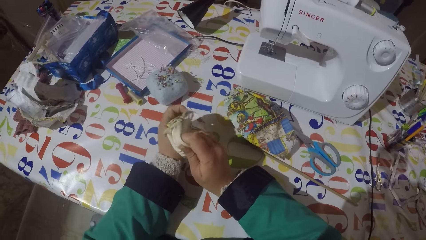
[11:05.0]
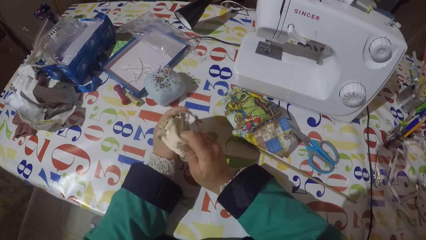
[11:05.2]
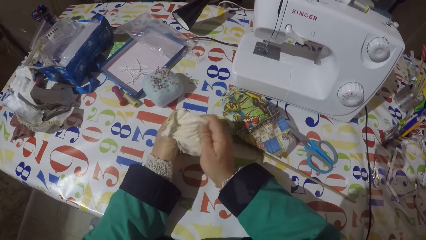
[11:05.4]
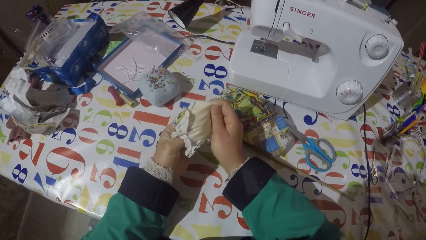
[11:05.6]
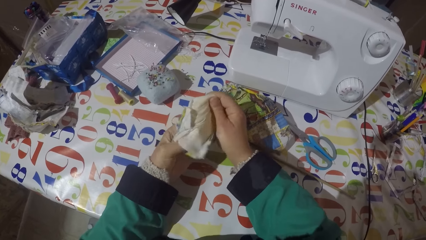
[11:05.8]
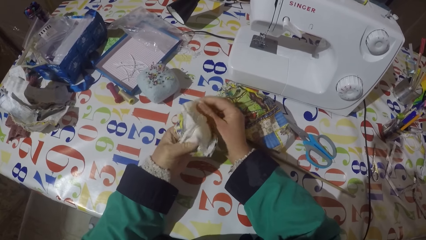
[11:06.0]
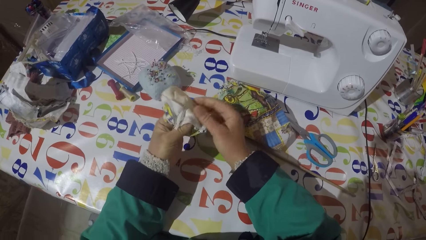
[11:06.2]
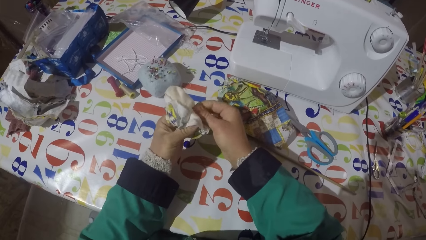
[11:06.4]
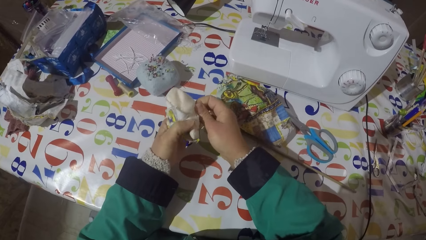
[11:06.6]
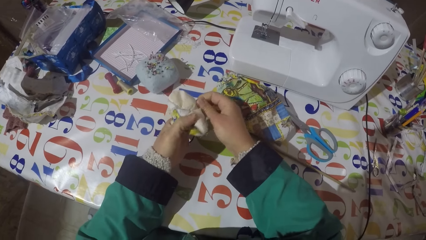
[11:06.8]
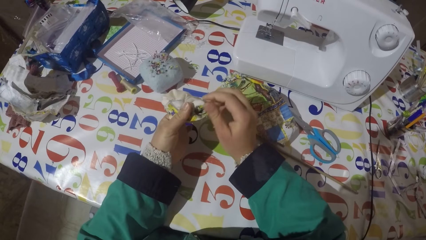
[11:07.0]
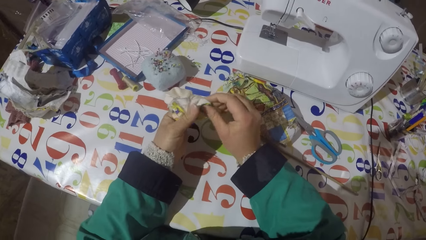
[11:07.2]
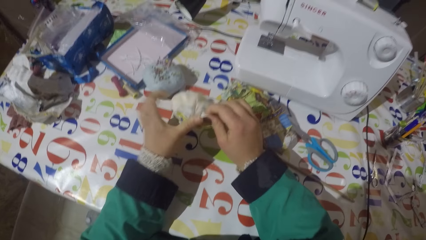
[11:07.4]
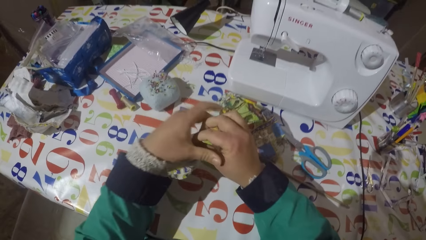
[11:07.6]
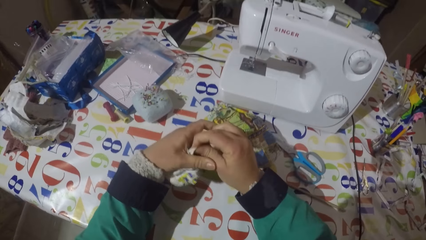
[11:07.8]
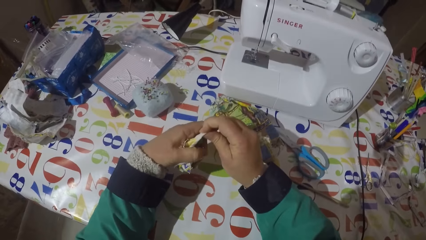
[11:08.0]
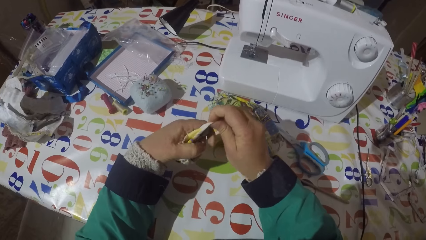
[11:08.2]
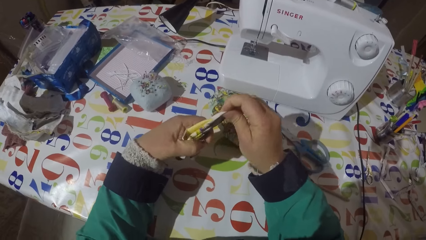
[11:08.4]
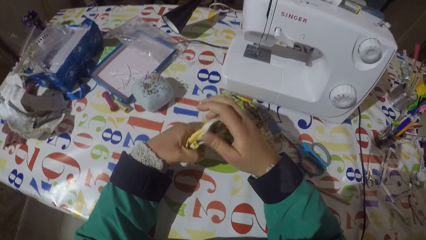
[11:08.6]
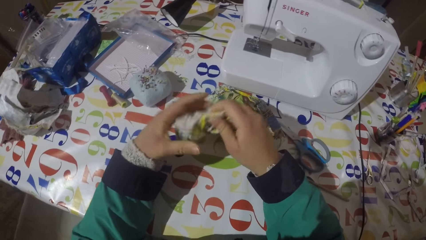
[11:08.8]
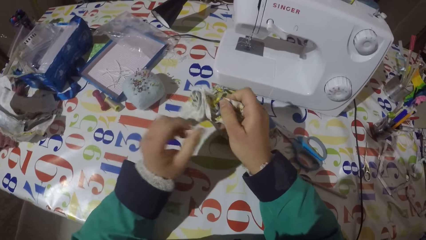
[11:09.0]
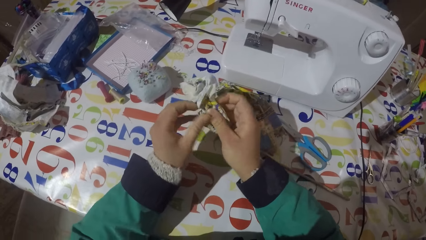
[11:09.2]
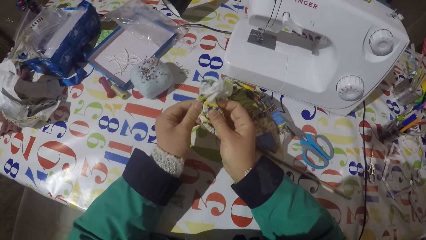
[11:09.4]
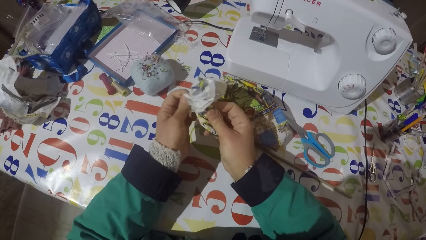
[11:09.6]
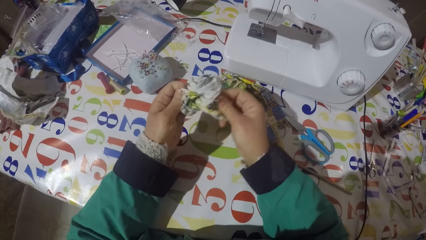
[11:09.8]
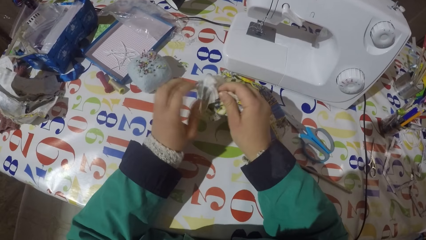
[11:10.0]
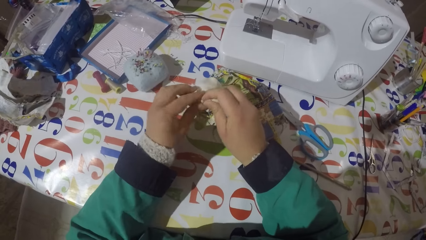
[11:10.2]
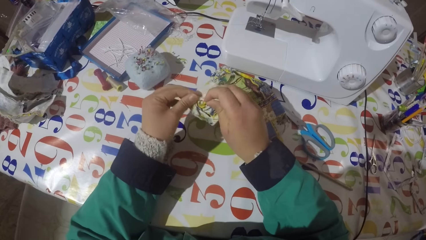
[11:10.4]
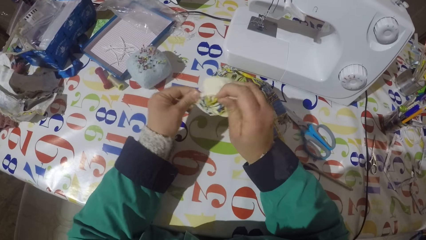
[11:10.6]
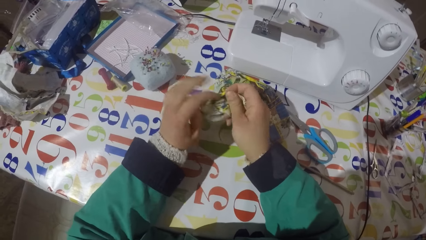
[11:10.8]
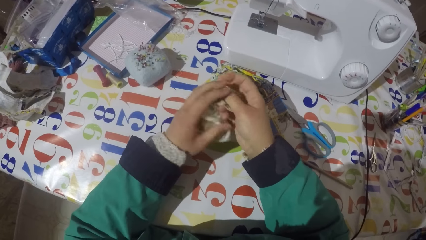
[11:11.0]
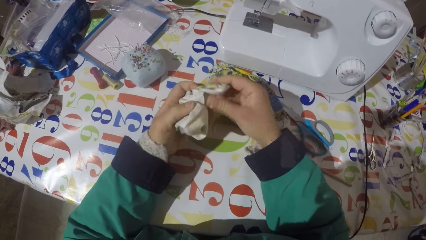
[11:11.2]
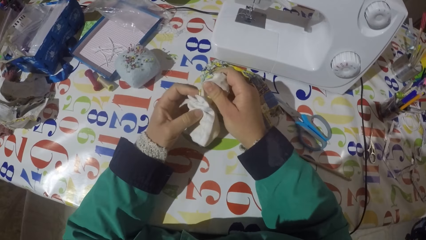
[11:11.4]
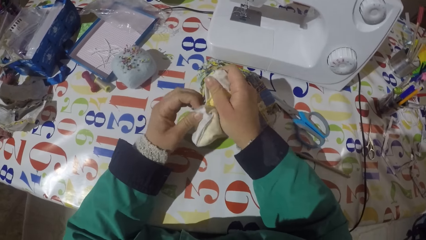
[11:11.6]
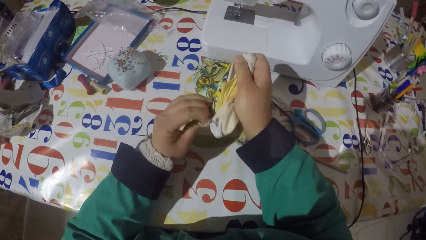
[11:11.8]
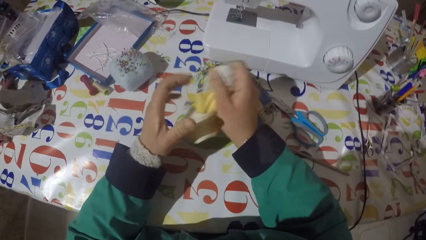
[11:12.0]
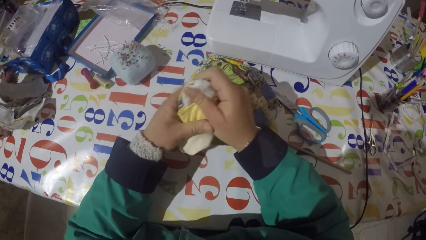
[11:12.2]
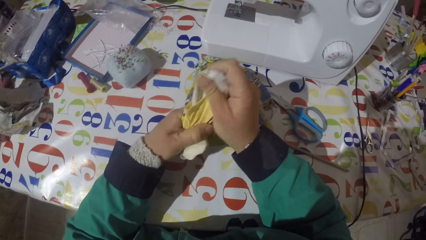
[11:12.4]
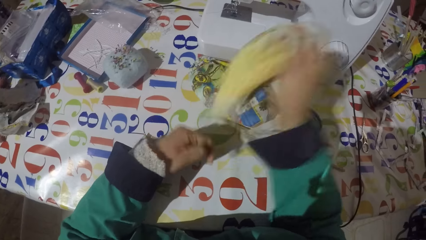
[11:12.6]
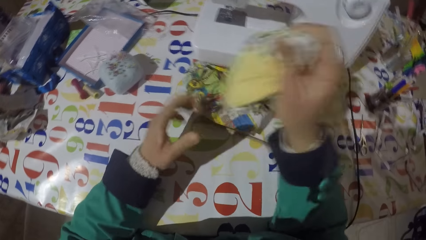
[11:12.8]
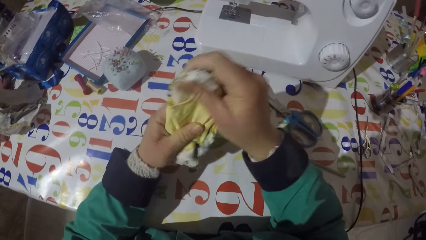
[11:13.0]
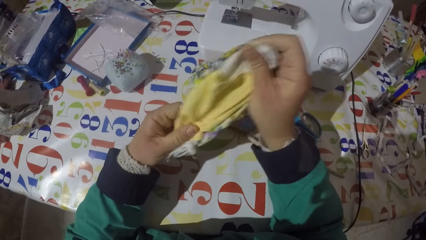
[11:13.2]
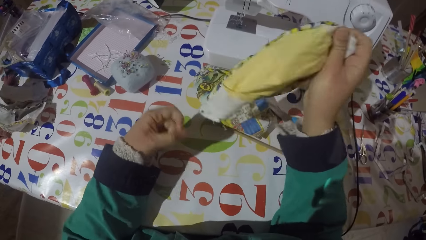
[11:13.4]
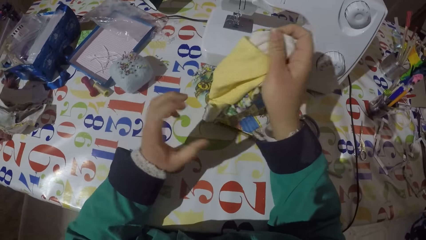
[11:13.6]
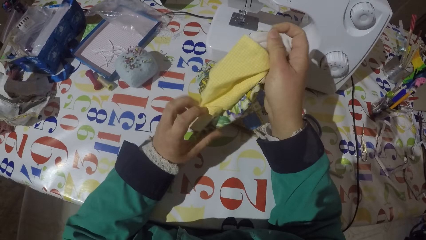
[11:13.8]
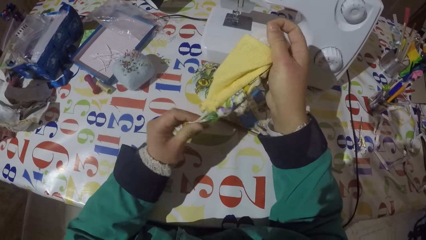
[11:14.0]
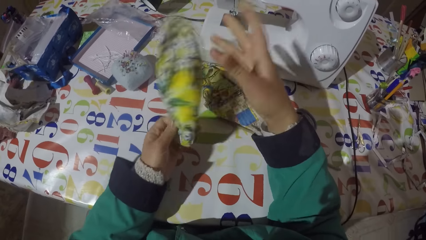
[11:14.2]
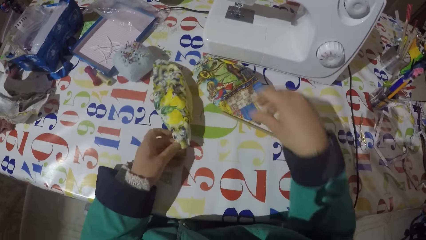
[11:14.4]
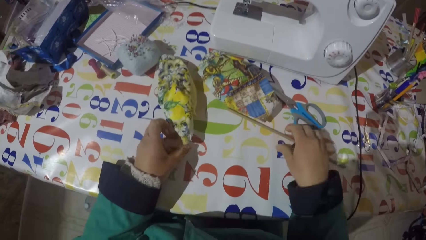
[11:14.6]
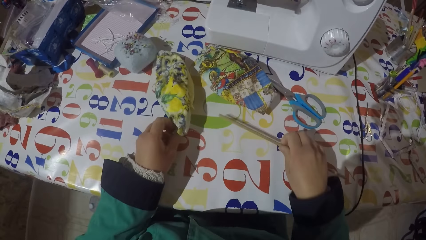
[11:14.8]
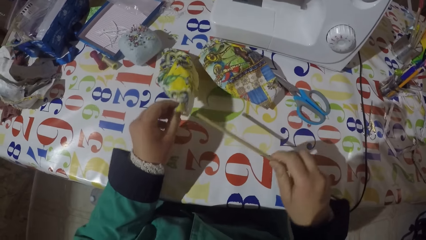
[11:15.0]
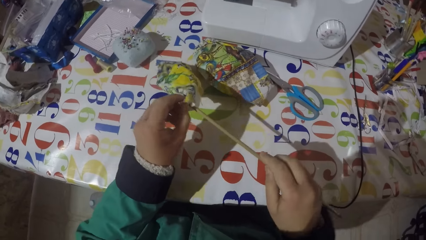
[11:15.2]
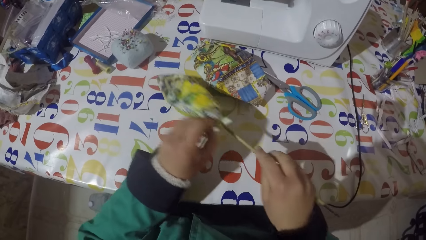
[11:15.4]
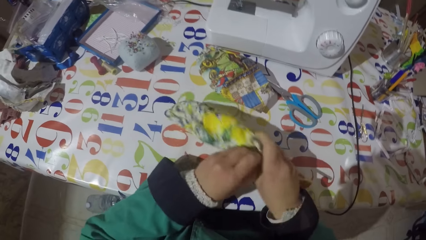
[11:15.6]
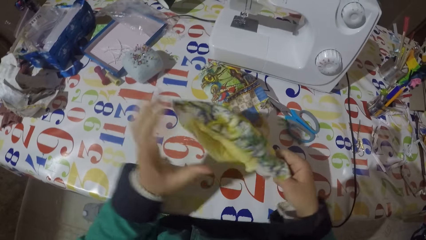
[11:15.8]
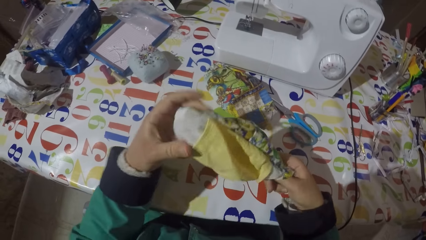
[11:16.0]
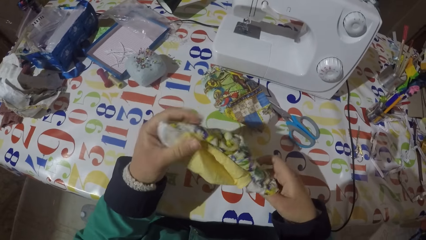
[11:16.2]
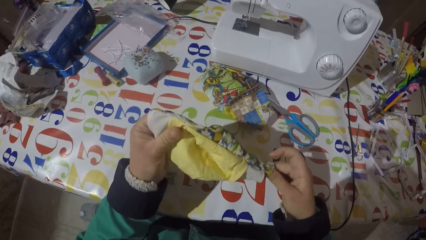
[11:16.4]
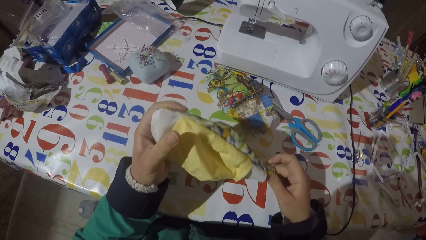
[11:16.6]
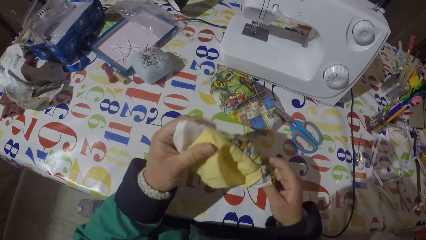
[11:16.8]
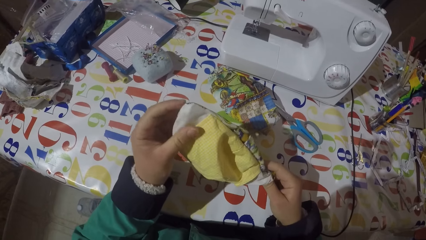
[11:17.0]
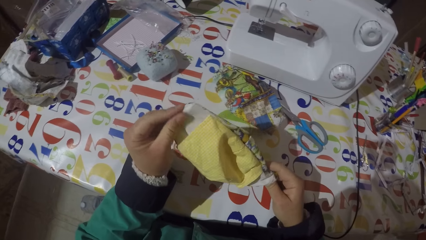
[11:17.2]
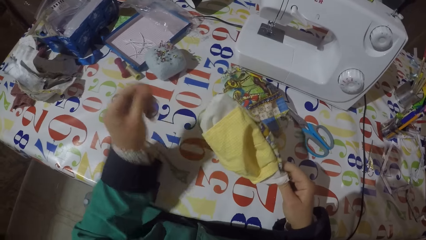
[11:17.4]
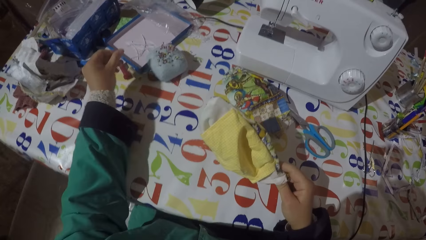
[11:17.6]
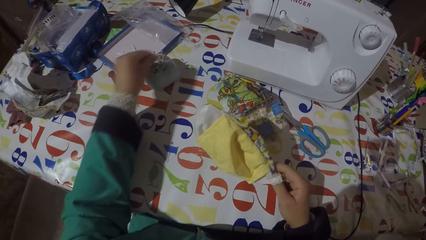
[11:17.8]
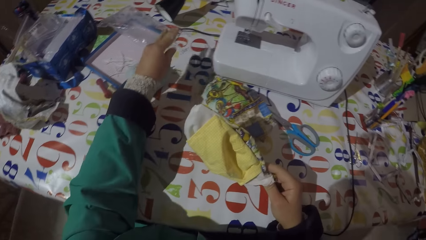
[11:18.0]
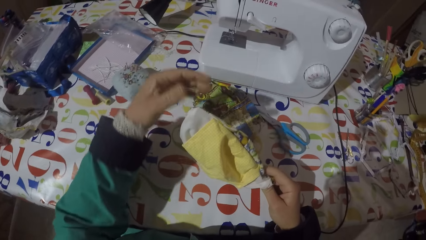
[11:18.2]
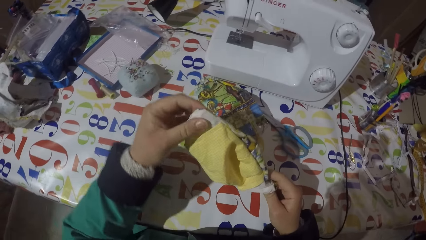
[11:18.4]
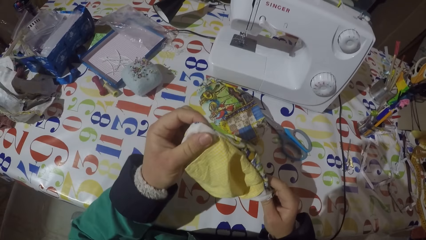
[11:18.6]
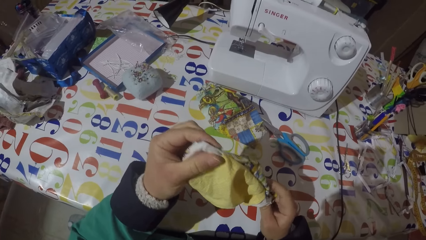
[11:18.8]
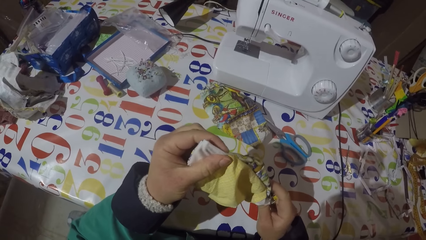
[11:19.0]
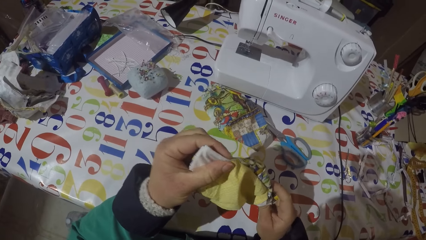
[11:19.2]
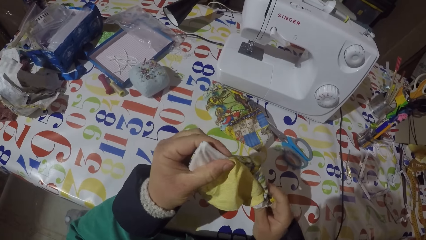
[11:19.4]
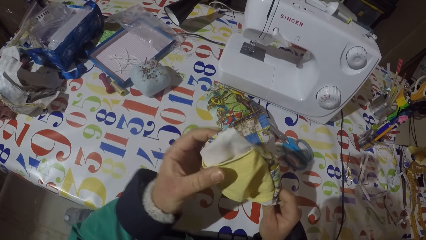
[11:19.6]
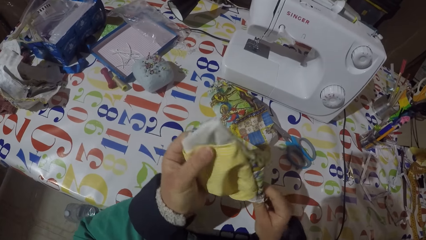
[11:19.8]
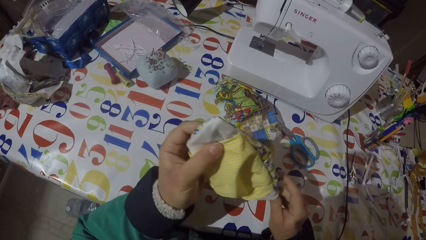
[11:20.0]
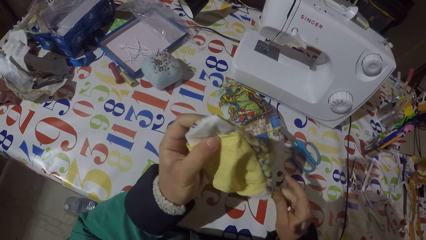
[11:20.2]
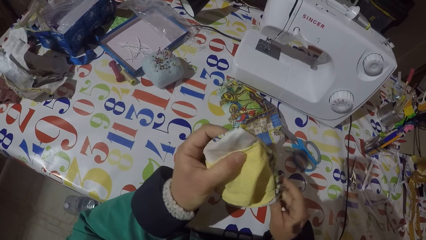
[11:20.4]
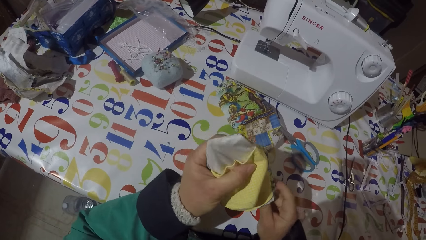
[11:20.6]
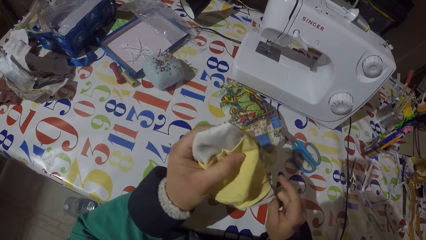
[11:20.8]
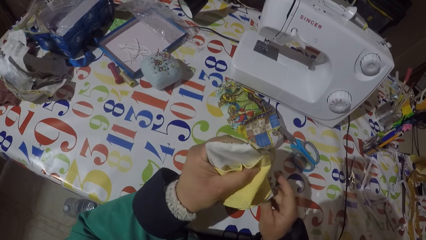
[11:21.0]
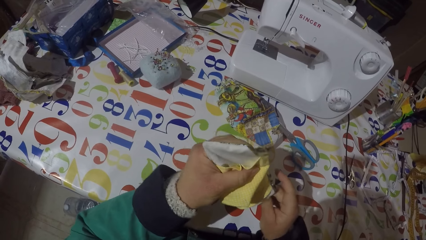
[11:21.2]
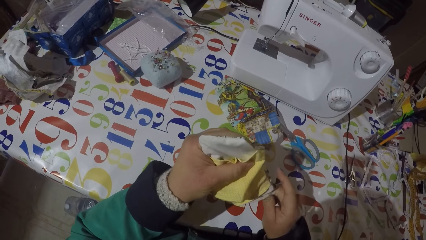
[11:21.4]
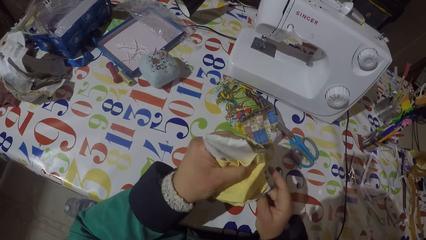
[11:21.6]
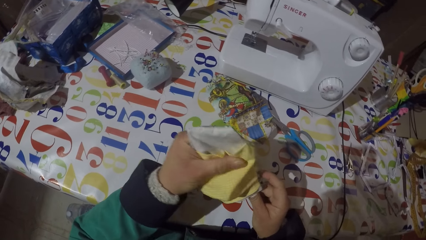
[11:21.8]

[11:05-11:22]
The camera wearer puts a piece of garment or cloth on the table. He holds the piece of cloth. He picks a piece of stick from the table and lifts the piece of garment from the table. He straightens the edges of the cloth with the stick. He pushes the piece of garment edges with the piece of stick. He pulls a sewing thread with his left hand and puts the sewing thread on the table. He pushes the piece of garment edges with the piece of stick.
